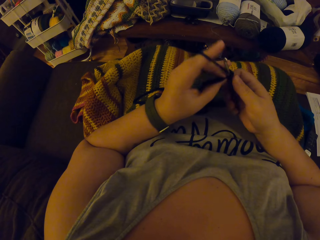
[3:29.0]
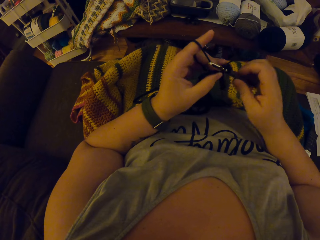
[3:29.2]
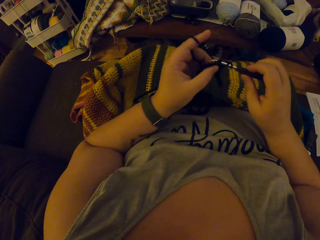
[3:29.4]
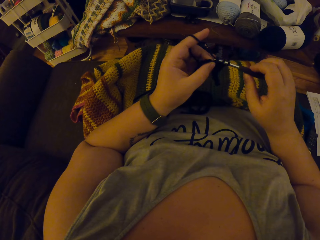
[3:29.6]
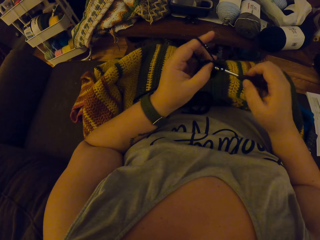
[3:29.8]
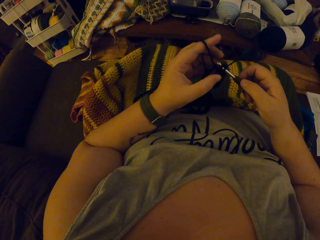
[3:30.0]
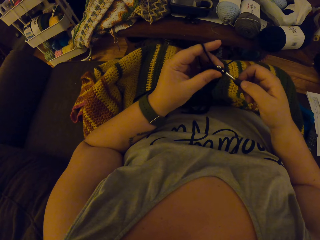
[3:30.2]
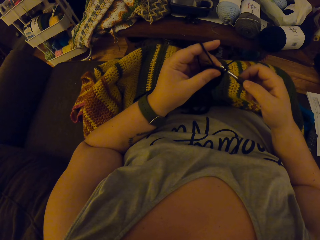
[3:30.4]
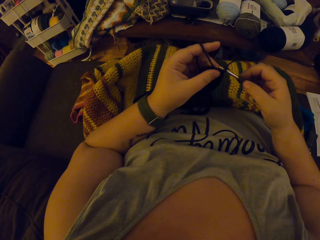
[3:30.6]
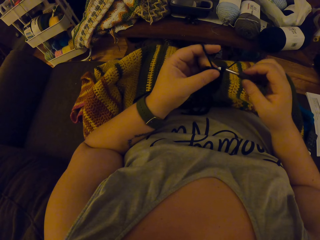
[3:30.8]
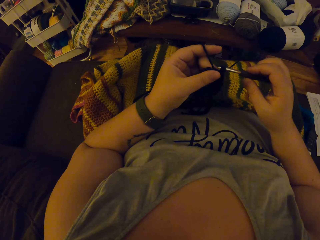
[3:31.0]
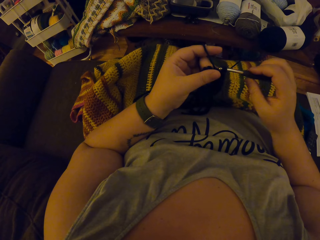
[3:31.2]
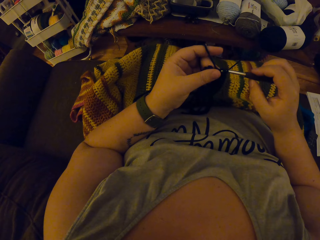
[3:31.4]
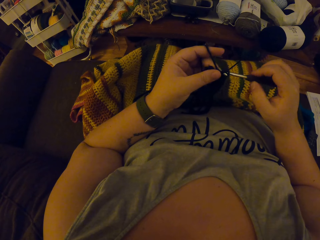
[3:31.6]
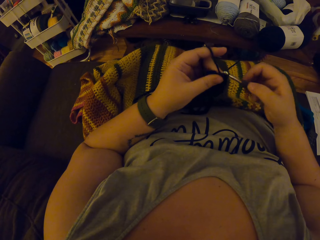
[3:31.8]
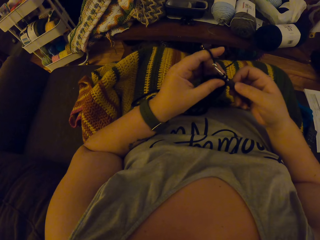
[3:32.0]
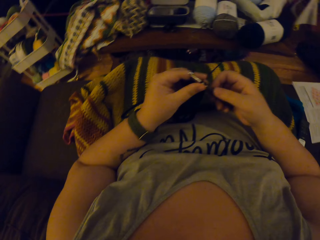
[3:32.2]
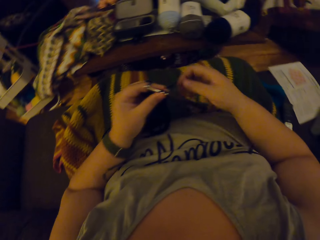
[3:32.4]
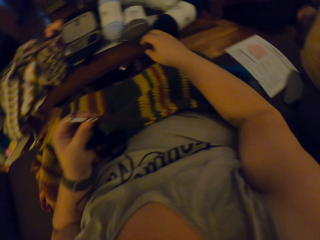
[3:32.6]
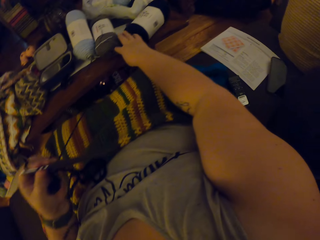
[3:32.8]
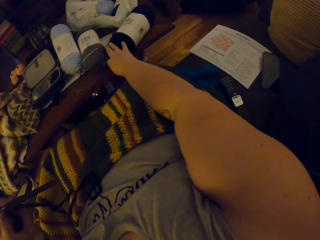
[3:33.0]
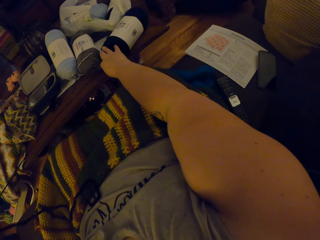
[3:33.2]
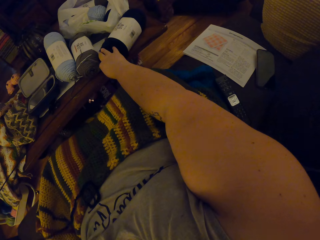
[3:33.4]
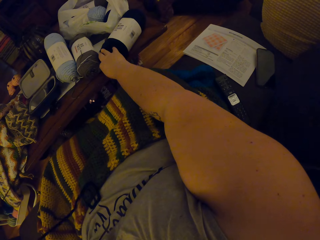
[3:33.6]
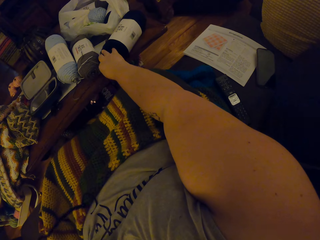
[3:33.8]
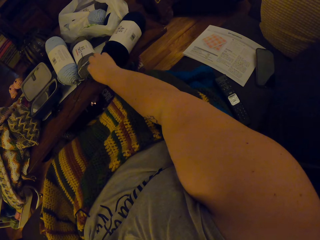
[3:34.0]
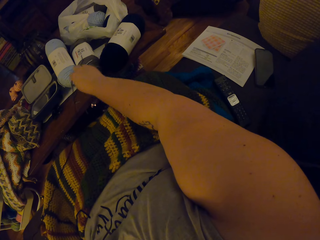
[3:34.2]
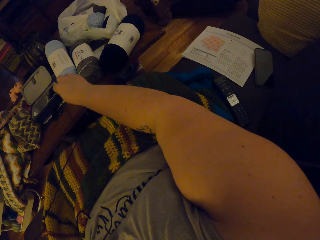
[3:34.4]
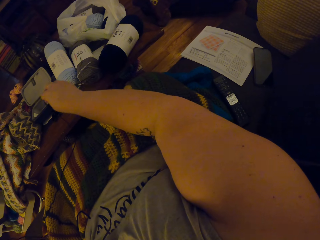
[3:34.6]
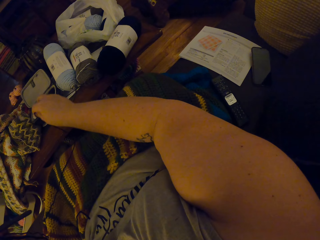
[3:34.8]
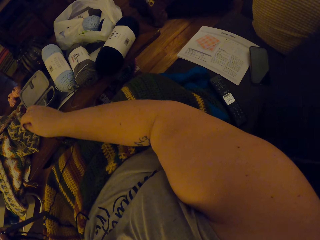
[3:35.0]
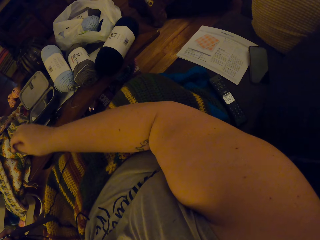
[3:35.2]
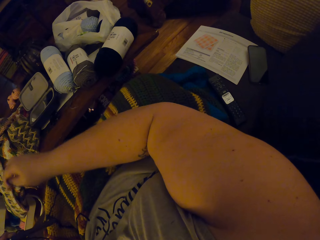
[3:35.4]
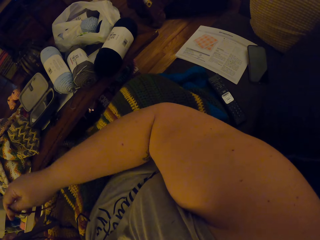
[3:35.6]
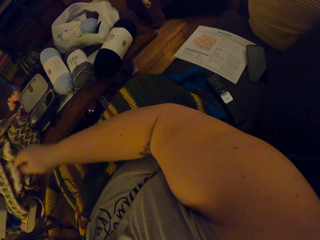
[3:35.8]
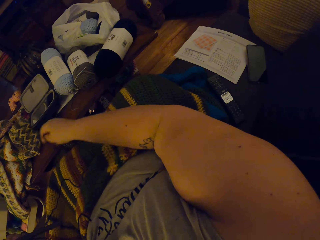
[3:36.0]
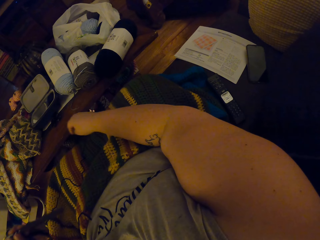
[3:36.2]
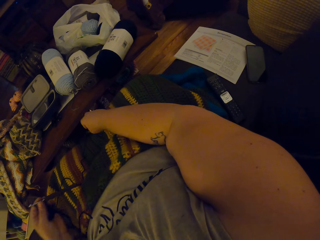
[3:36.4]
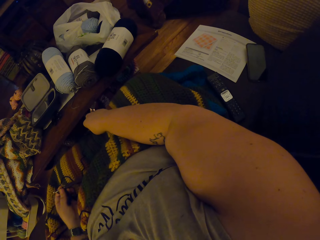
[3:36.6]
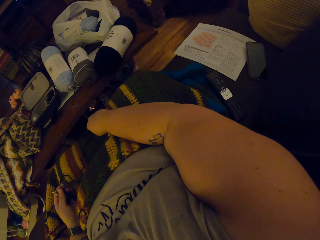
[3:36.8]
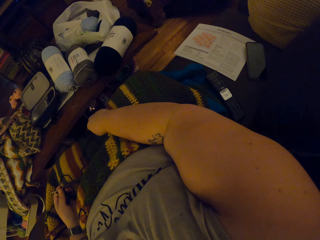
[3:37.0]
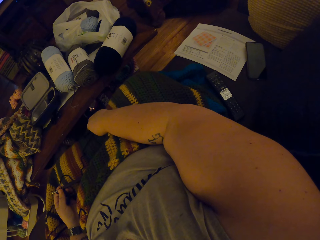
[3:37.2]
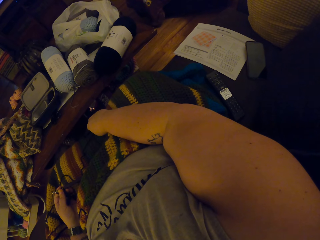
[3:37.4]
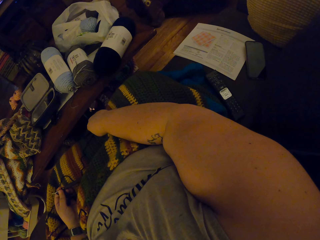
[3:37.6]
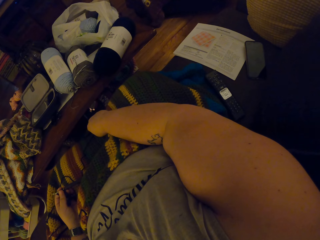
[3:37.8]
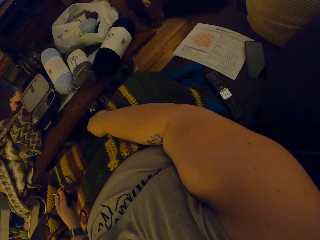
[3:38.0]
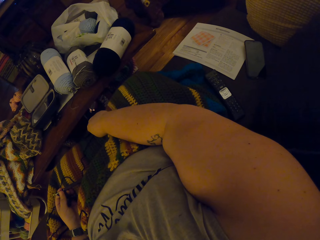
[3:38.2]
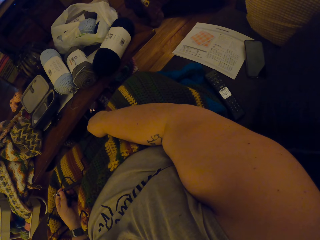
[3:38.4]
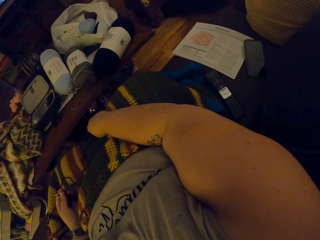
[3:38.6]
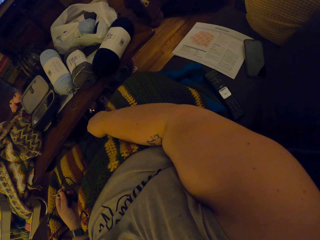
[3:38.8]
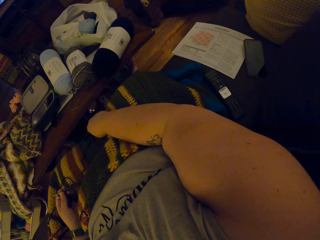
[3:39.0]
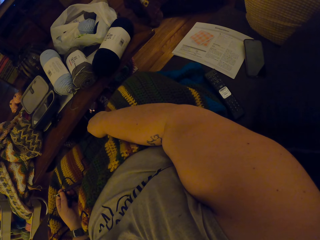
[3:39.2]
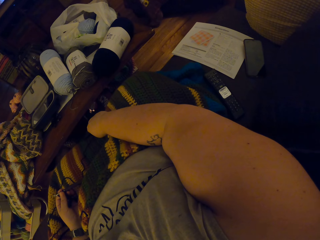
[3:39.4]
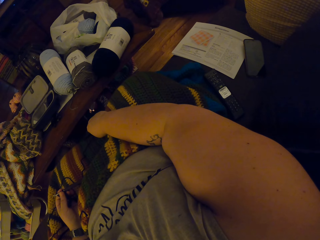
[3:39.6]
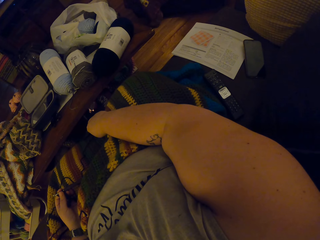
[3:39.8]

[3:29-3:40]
The camera wearer holds the crochet hook with the other hand. They lift the crochet hook. They pull the thread from the cotton yarn. They put down the crochet hook.

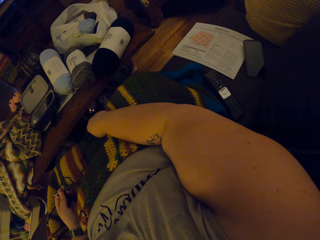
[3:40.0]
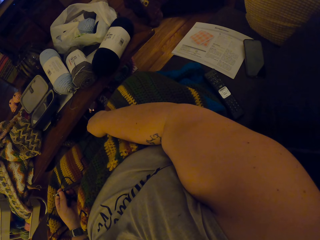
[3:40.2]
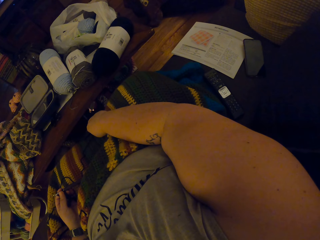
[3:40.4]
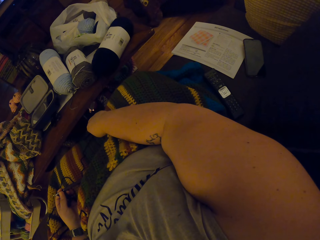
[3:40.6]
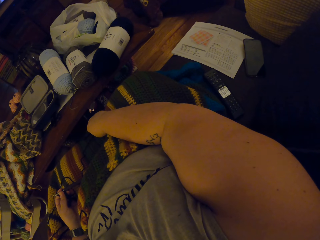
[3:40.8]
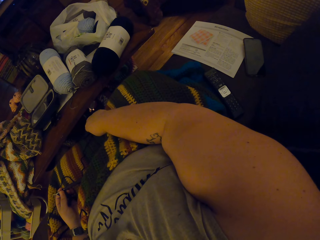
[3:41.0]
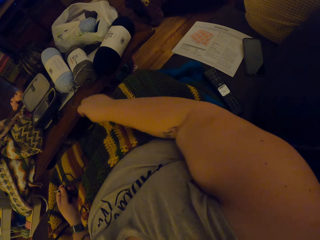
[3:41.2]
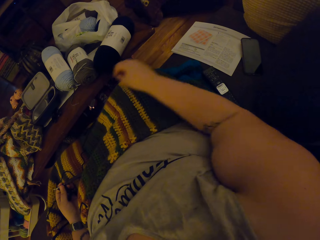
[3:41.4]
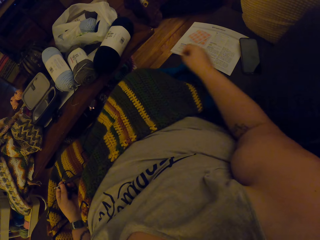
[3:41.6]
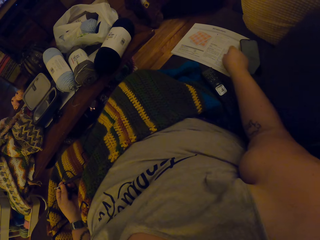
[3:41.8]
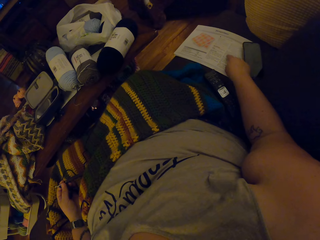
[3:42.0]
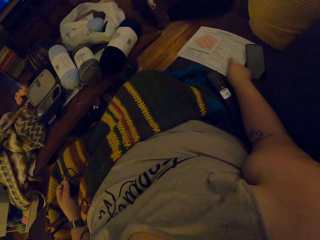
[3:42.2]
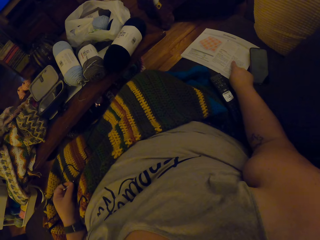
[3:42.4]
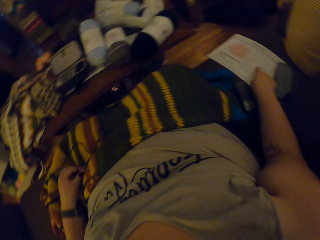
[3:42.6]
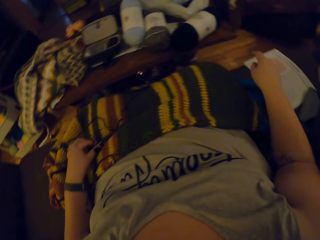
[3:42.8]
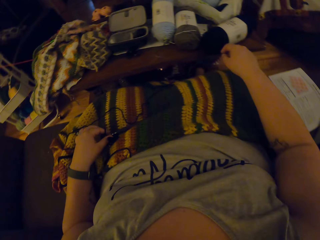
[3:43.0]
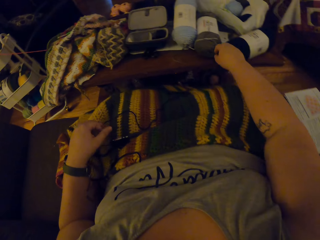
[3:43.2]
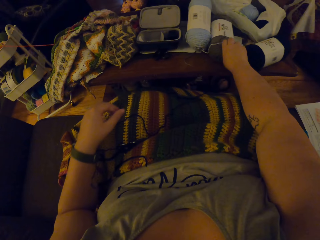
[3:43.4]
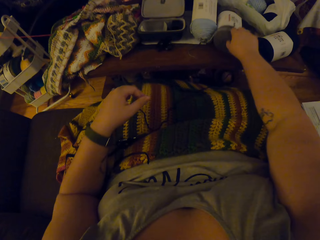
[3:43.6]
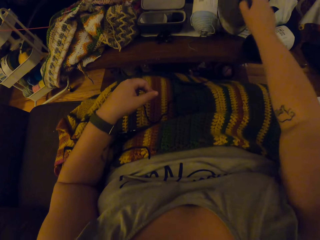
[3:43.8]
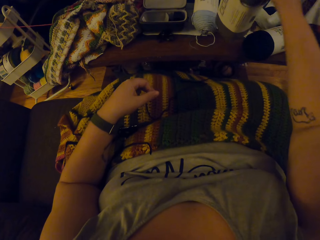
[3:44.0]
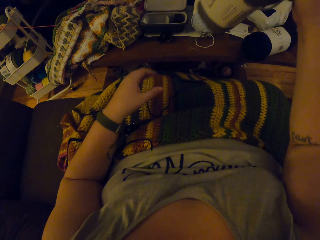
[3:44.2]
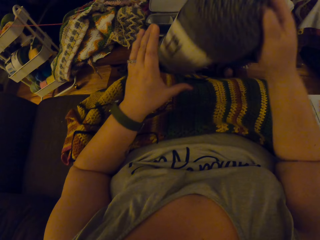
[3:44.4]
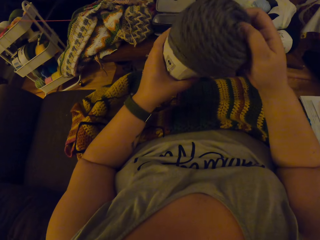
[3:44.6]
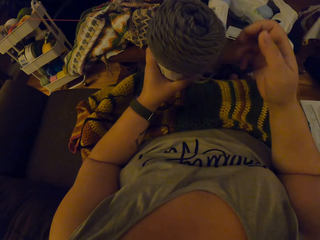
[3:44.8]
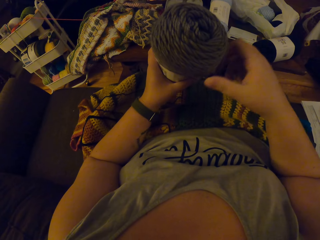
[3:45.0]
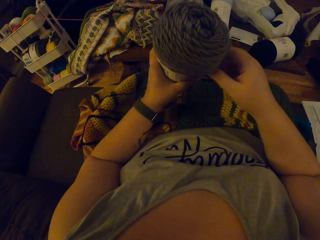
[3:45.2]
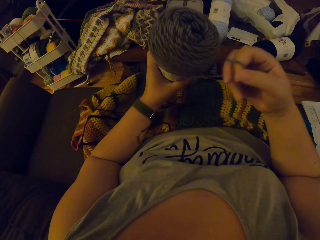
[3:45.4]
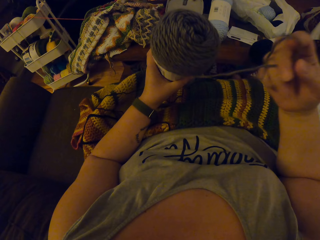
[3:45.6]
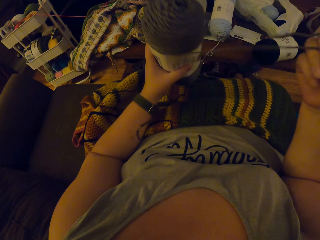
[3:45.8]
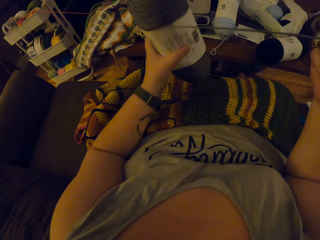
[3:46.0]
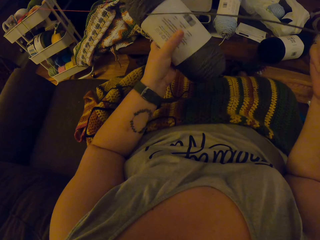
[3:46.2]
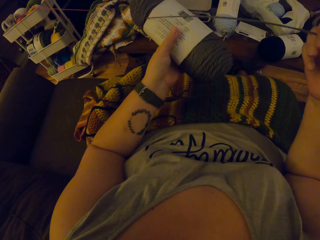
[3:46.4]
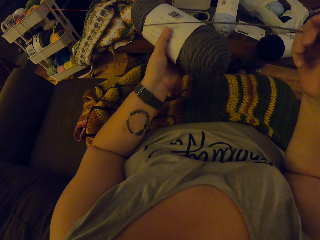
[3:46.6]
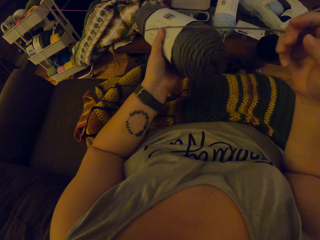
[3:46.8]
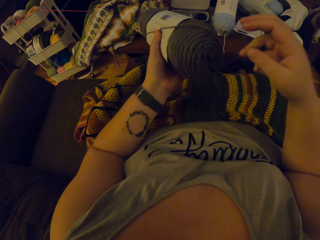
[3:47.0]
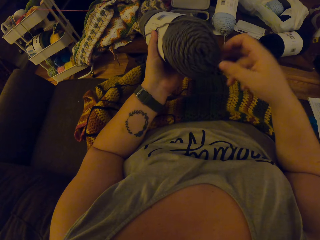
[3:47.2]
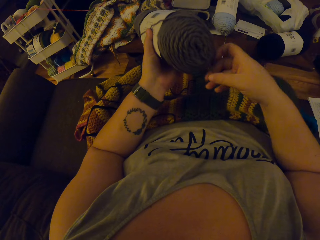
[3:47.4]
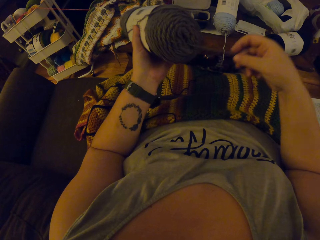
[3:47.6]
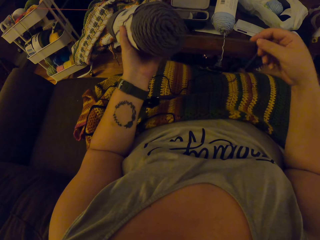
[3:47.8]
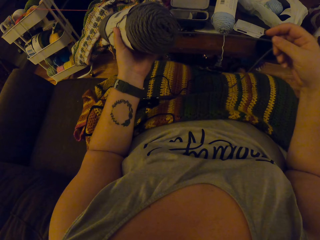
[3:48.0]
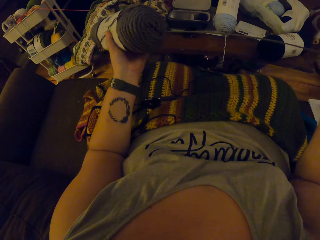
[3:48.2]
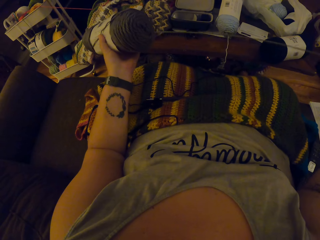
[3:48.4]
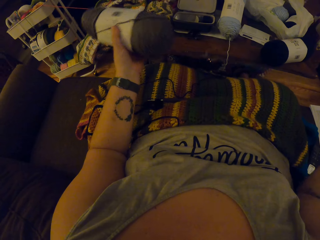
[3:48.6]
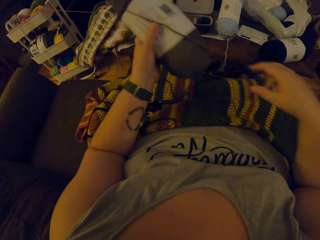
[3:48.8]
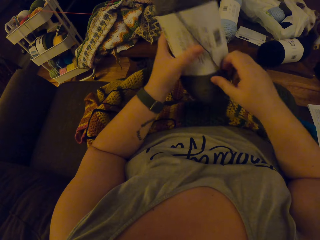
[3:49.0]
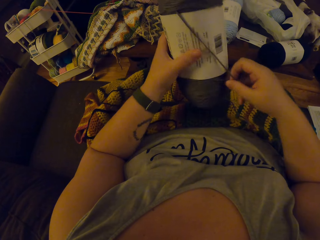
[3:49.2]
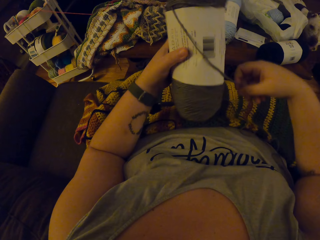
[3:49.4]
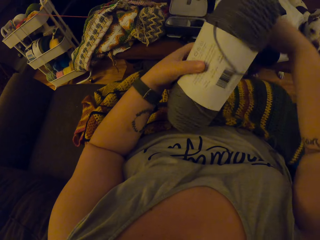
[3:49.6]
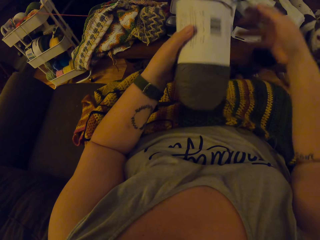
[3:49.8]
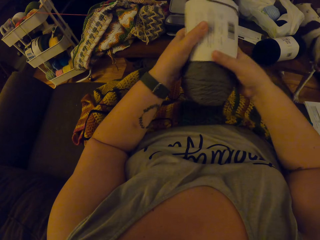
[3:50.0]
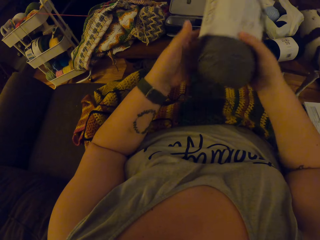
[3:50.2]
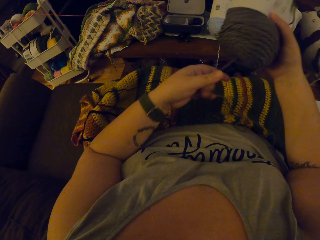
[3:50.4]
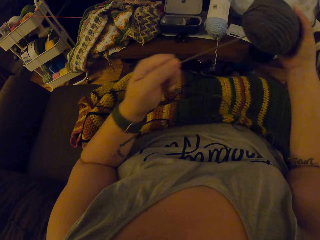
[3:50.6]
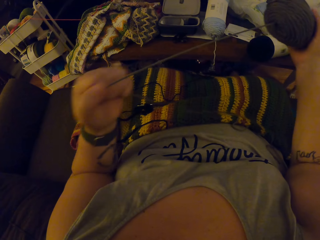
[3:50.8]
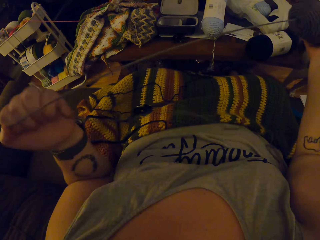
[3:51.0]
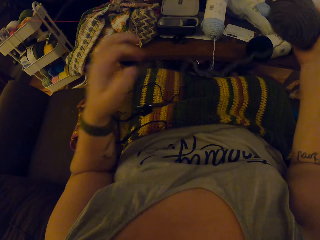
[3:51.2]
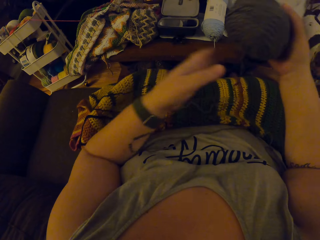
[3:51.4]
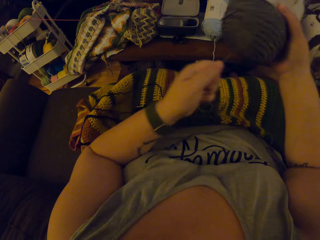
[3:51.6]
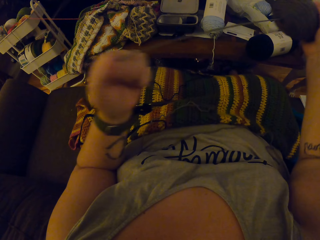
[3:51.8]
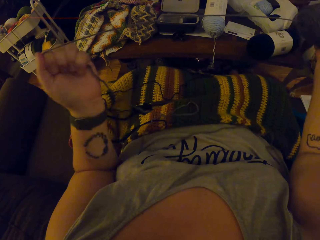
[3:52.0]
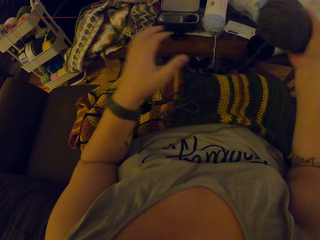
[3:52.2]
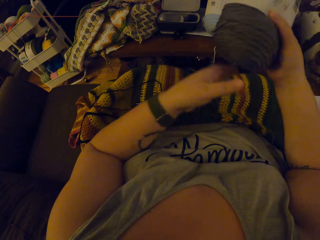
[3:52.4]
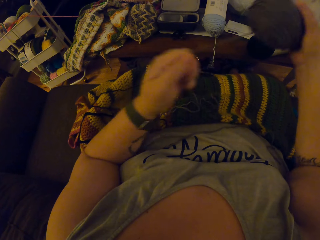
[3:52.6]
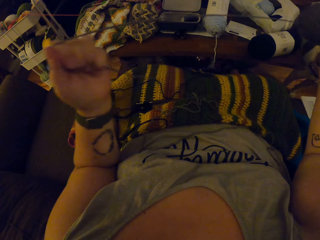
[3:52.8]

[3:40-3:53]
The camera wearer places her hand on a paper beside her. She puts down the crochet hook on the sweater fabric. She picks up the cotton yarn. She lifts the cotton yarn. She holds the cotton yarn with the other hand. She pulls the thread from the cotton yarn. She holds the thread. She pulls the thread from the cotton yarn. She holds the cotton yarn with the other hand. She pulls the thread from the cotton yarn.
